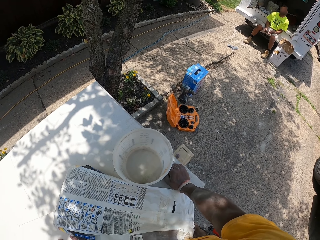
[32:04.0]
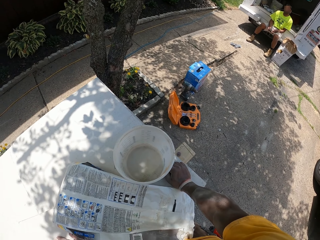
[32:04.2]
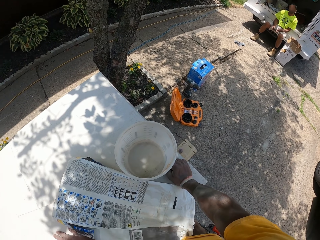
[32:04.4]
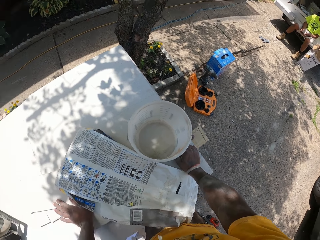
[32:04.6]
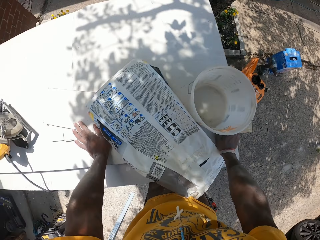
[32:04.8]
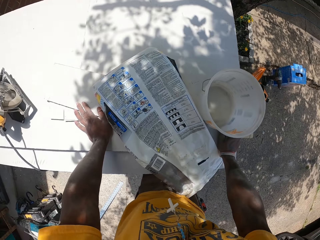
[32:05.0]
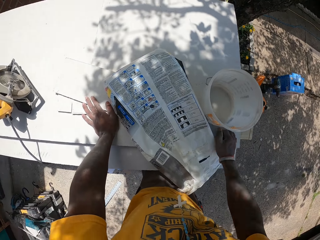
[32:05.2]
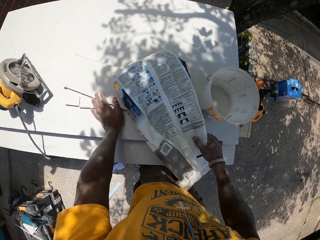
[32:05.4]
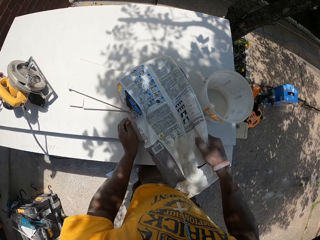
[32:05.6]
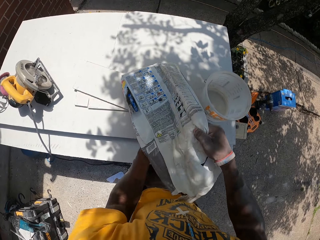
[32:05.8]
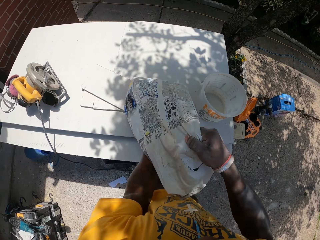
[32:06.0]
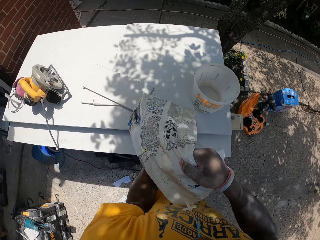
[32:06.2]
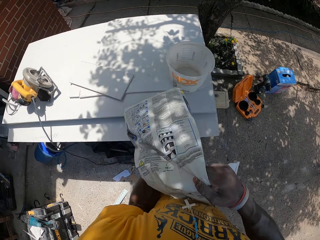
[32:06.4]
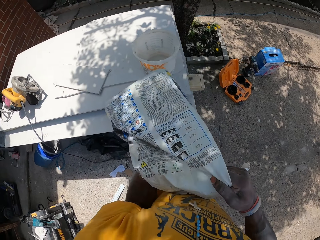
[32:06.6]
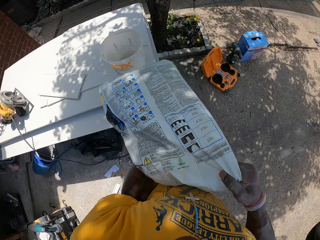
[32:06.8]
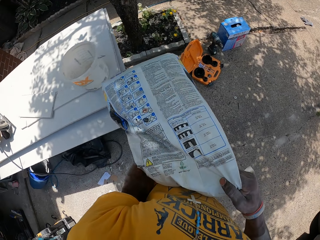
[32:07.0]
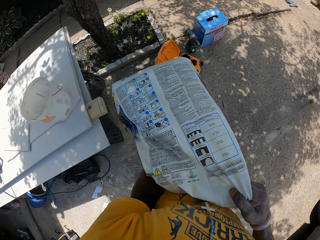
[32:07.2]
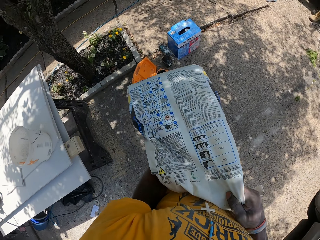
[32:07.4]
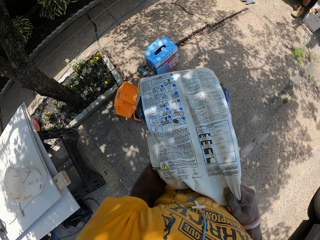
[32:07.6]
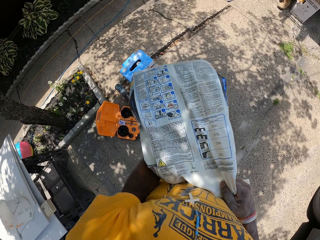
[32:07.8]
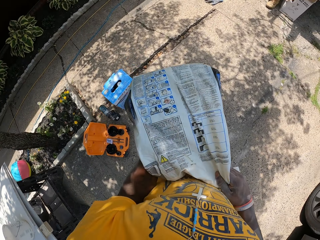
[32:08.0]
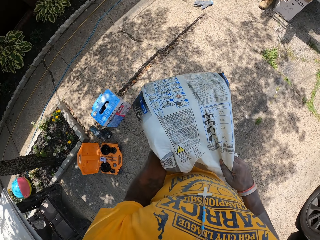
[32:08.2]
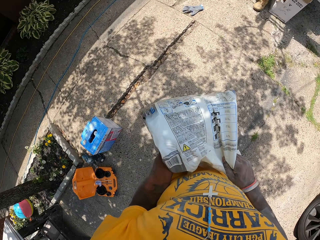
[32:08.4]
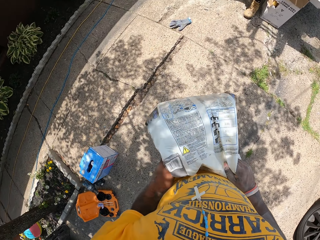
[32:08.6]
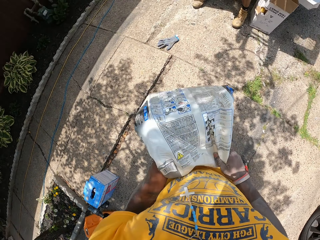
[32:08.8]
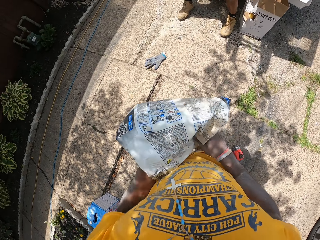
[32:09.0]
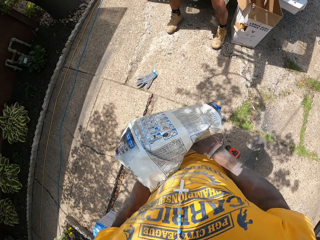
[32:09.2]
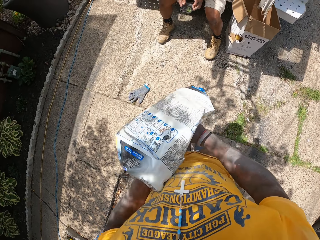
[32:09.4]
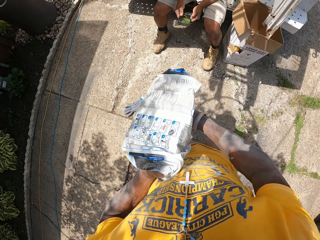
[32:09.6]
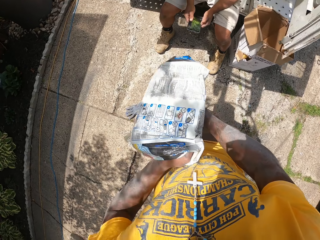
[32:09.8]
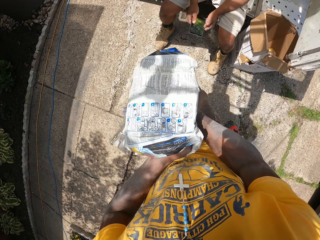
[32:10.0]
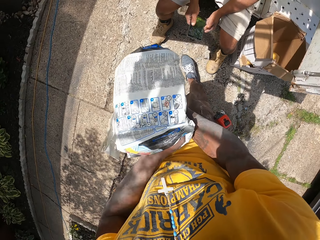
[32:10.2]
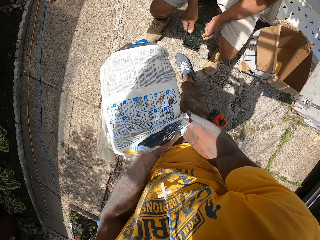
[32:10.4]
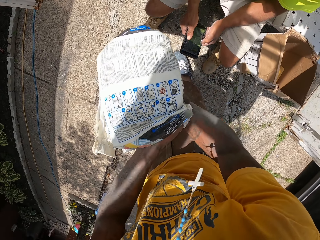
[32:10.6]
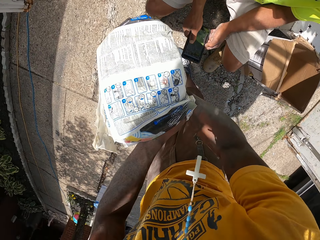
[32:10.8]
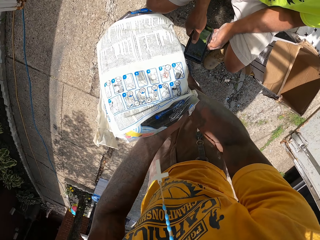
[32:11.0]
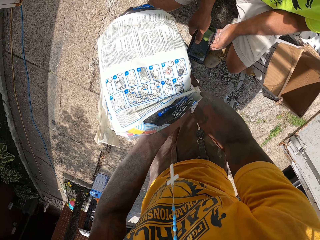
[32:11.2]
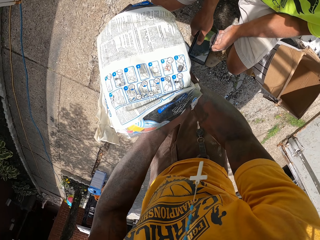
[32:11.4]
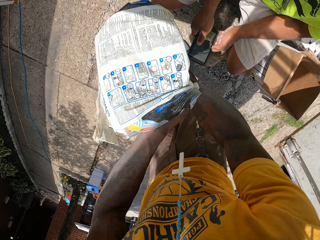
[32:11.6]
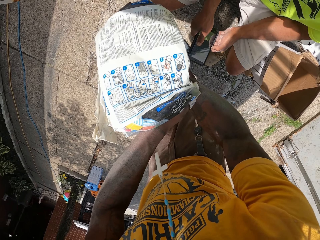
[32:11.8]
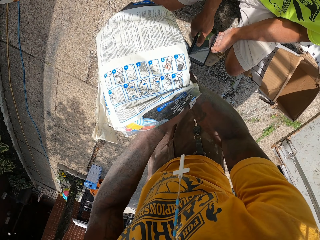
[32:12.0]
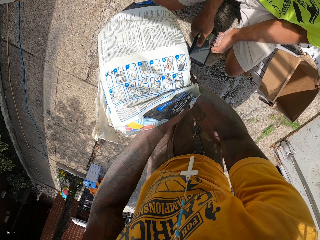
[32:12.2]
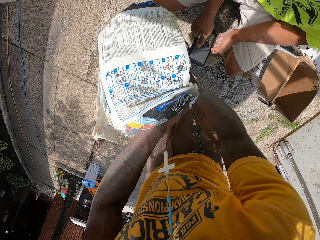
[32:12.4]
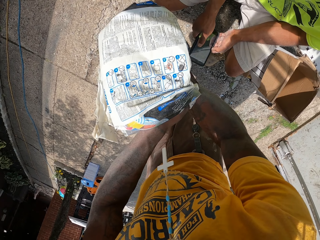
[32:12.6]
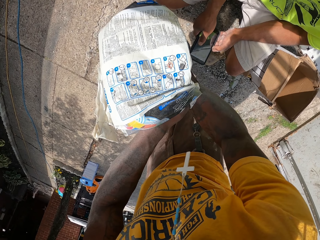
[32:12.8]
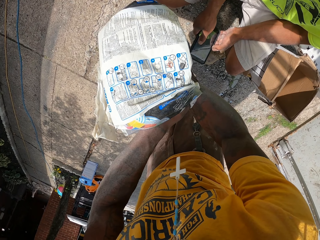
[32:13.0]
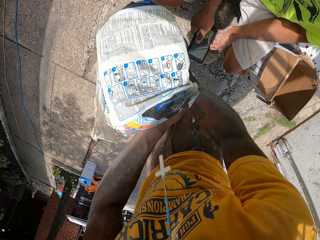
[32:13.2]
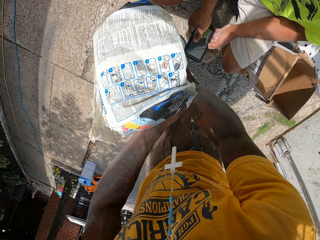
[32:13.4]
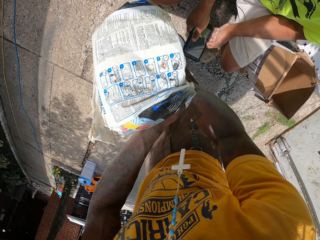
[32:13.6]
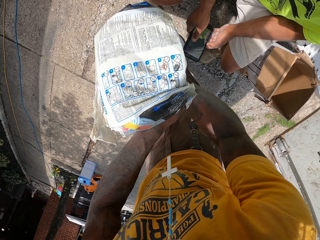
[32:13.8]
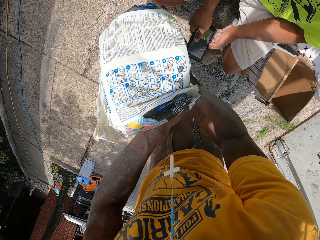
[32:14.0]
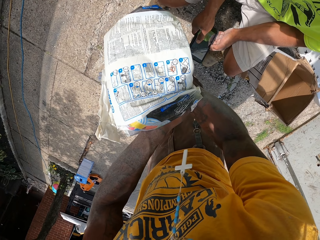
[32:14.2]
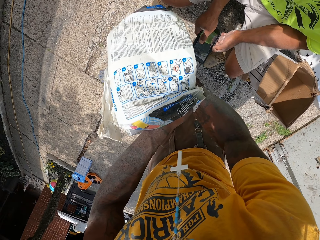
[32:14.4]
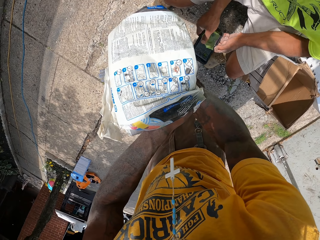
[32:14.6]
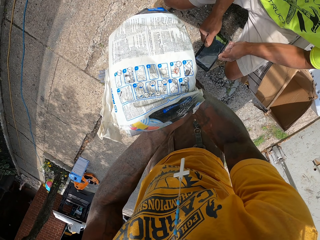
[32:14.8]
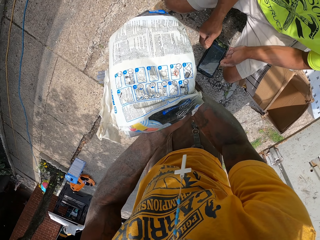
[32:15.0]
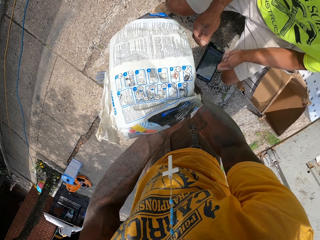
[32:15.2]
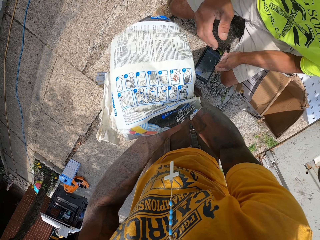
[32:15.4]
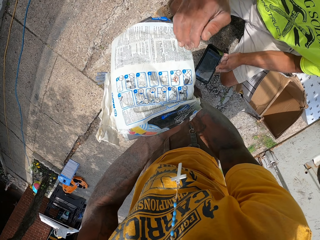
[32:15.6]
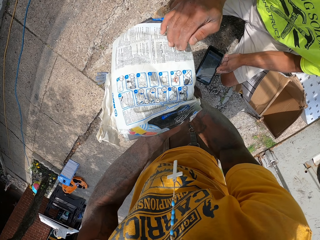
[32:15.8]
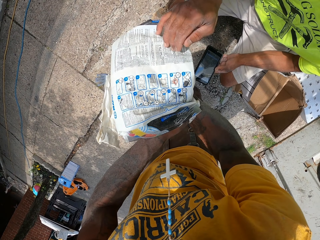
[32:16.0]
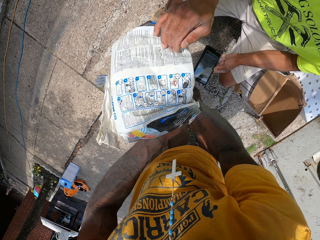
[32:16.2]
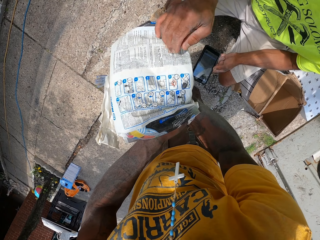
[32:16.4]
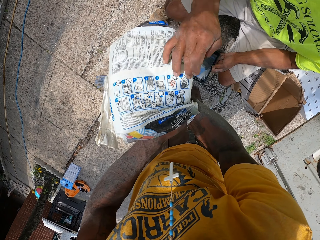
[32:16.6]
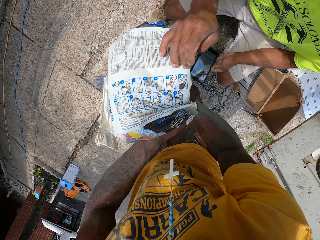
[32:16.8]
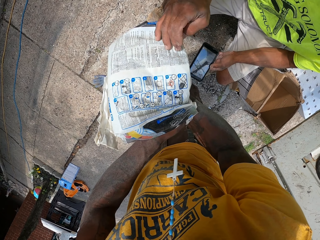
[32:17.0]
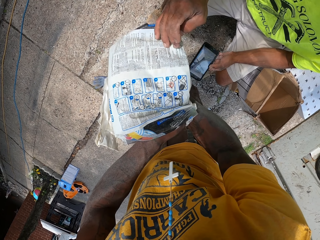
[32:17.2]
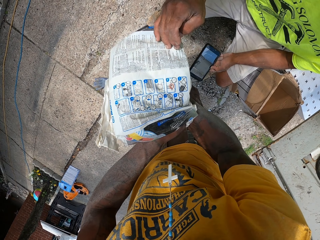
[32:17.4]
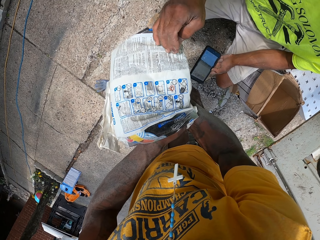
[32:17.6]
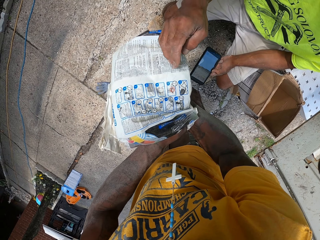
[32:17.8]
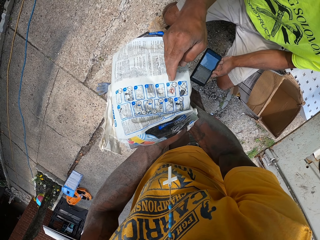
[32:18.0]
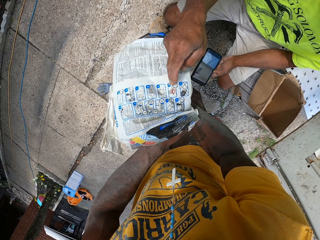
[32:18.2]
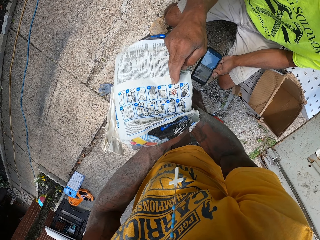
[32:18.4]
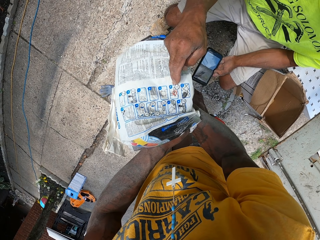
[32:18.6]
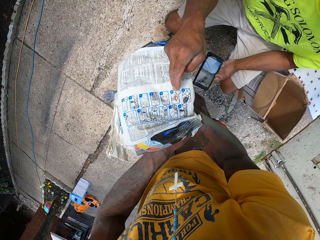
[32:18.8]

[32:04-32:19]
The camera wearer looks around the compound. They carry the sac of mortar or nylon paper bag from the table with both hands. They walk towards a co-worker. The co-worker holds his phone in his hands. The camera wearer shows the instructions on the sac of mortar to the co-worker. They move the nylon paper bag closer to the co-worker. The camera wearer and the co-worker stare at the nylon paper bag. The co-worker explains the instructions on the sac of mortar with his right hand. The co-worker touches the nylon paper bag.

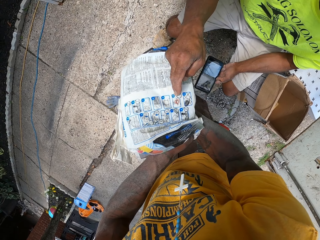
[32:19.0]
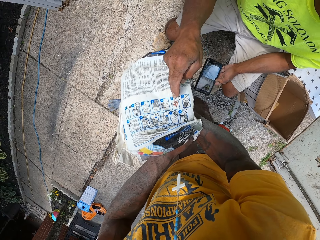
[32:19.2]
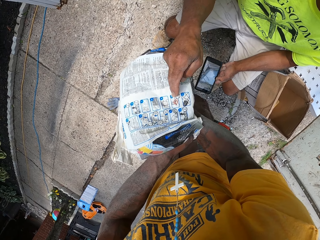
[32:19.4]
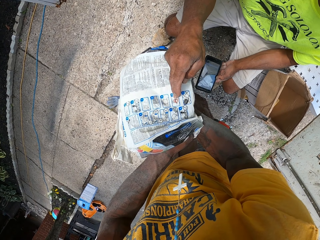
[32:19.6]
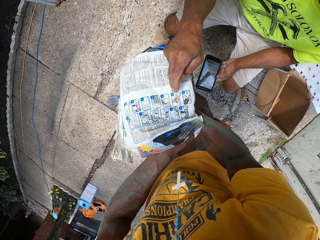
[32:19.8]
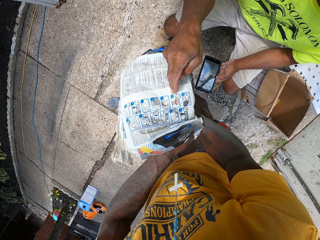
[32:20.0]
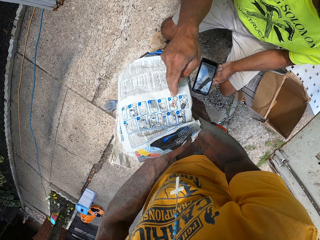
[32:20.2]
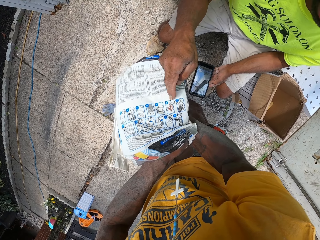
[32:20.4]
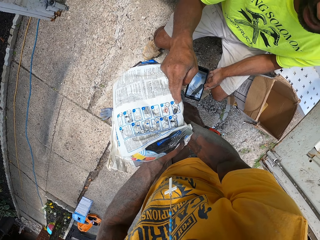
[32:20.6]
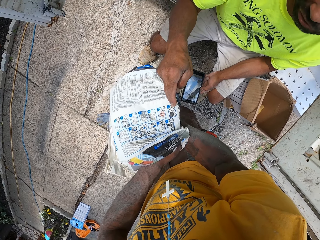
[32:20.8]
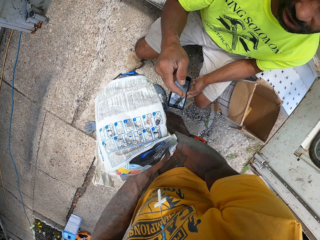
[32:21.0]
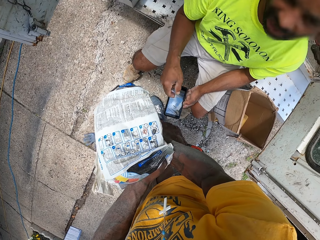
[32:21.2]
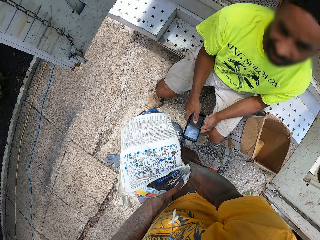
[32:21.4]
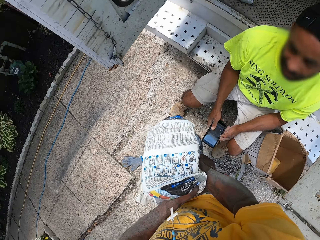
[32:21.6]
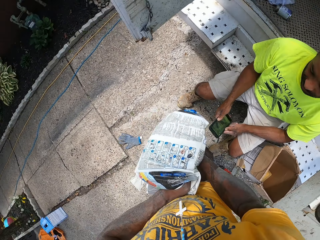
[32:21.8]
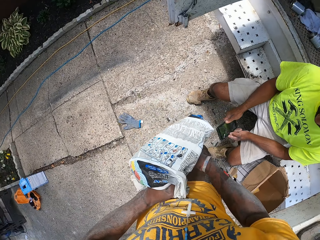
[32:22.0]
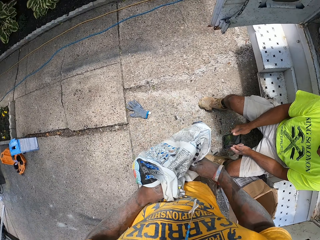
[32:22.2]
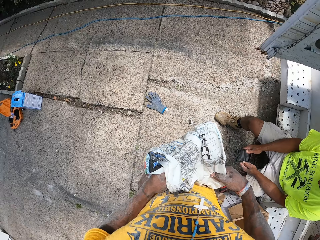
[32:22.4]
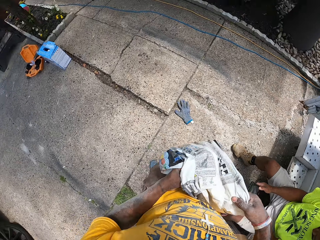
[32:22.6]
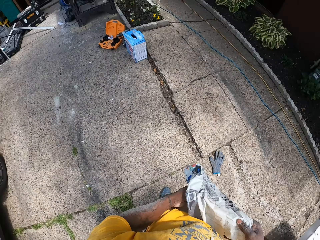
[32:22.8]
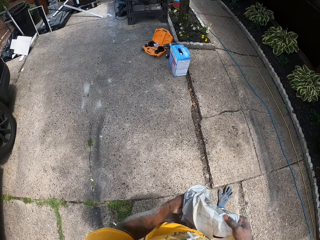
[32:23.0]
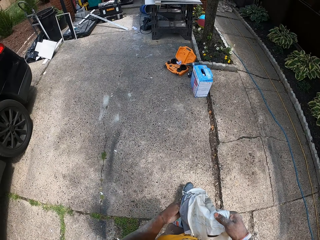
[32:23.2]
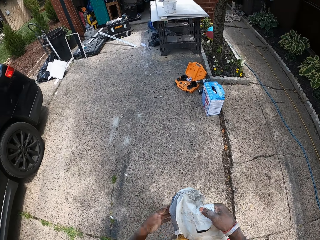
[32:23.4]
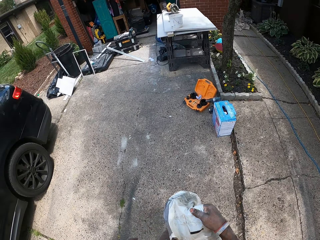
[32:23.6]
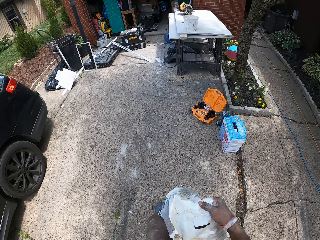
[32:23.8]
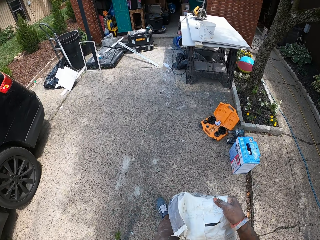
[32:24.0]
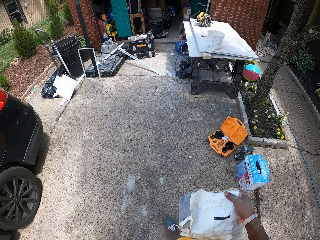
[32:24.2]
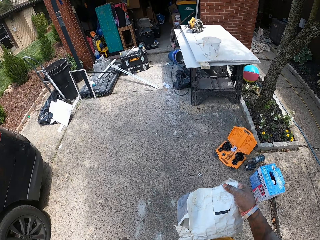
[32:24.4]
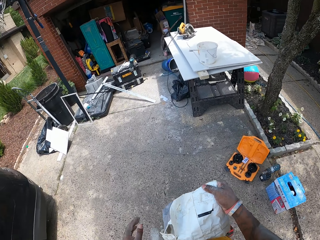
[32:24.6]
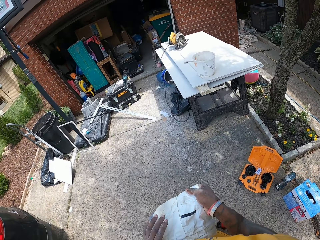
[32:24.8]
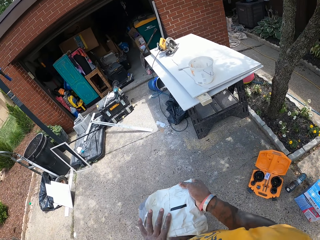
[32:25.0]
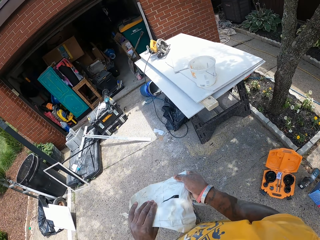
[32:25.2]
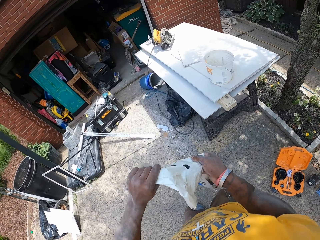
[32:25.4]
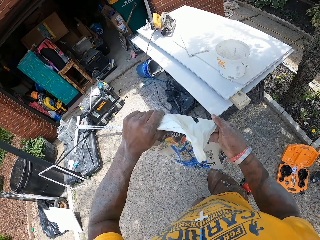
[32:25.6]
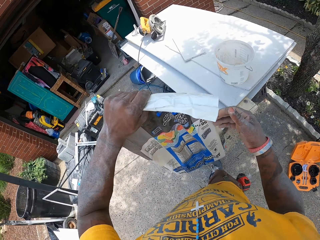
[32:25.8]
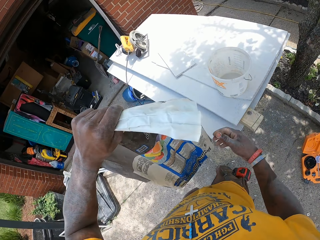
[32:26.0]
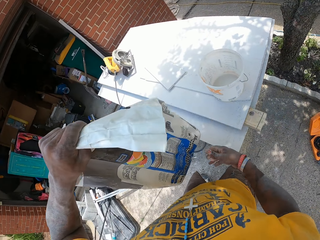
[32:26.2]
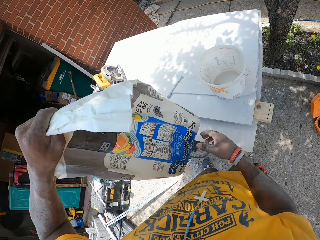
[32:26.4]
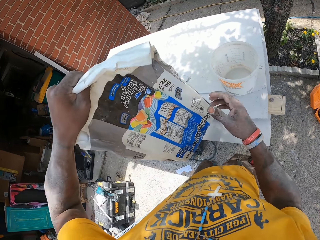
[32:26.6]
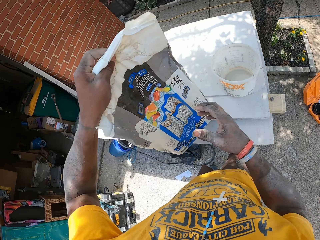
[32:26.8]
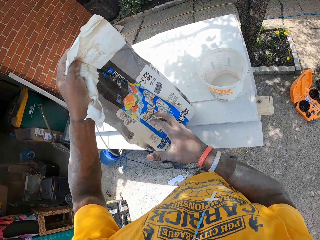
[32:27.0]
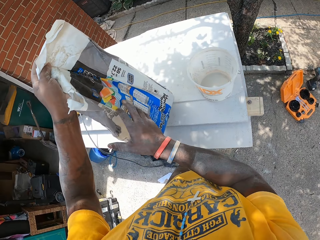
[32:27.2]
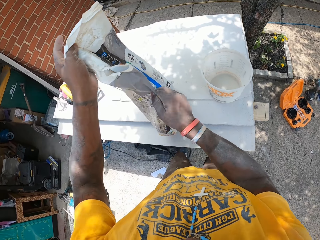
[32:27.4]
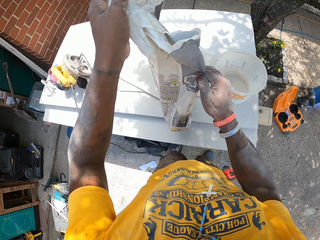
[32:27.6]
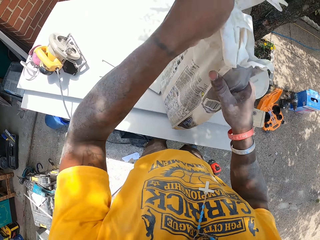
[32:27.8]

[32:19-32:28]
The camera wearer looks around the compound. He walks around the compound and walks towards the table. He passes the sac of mortar from his right hand to his left hand.
